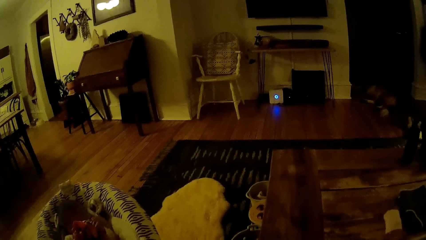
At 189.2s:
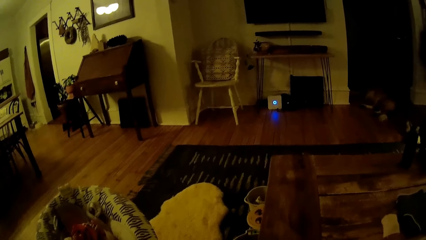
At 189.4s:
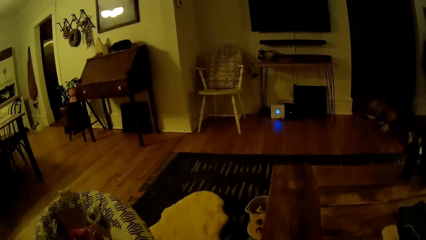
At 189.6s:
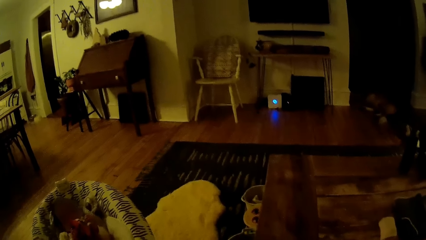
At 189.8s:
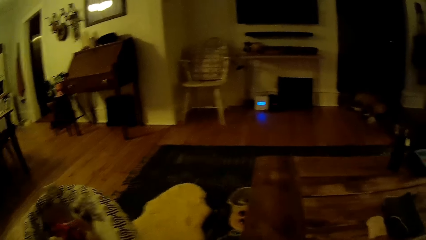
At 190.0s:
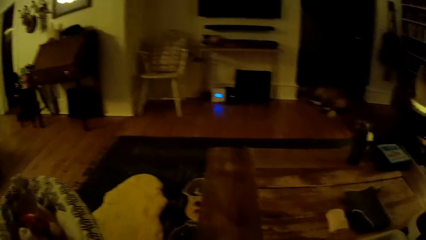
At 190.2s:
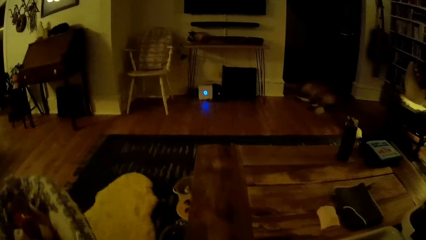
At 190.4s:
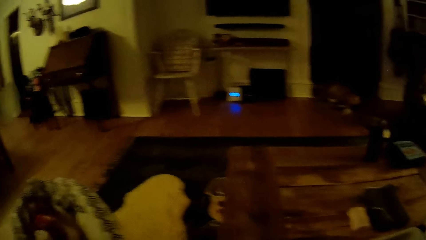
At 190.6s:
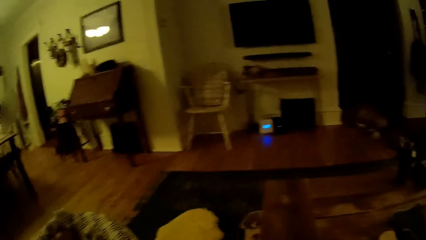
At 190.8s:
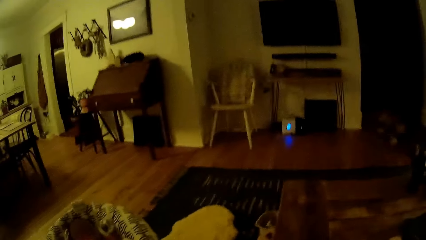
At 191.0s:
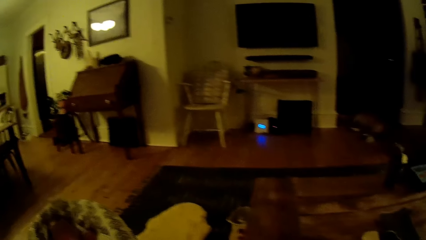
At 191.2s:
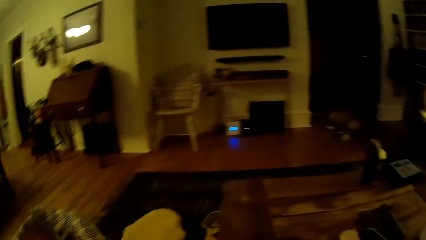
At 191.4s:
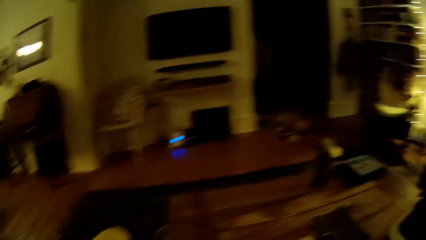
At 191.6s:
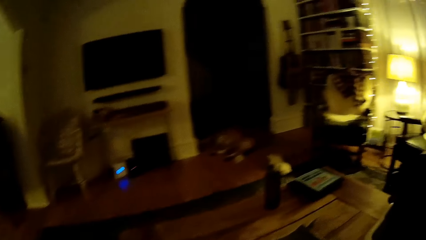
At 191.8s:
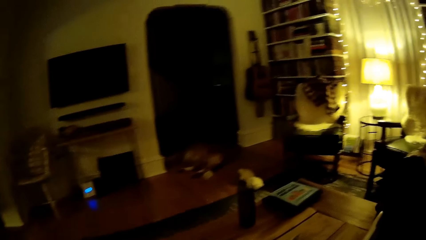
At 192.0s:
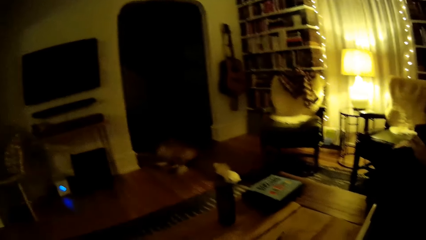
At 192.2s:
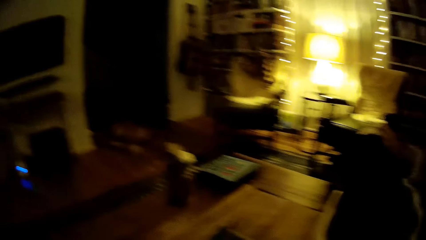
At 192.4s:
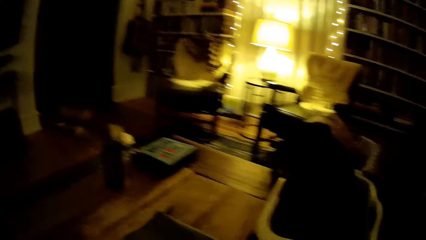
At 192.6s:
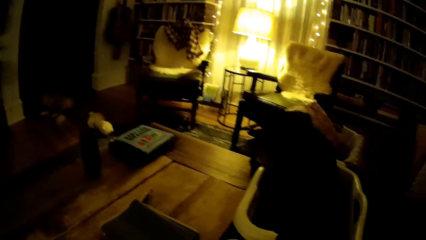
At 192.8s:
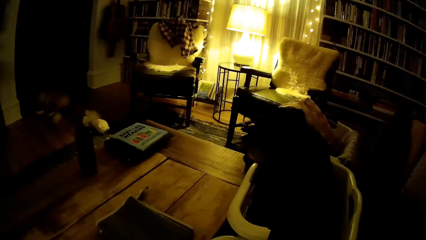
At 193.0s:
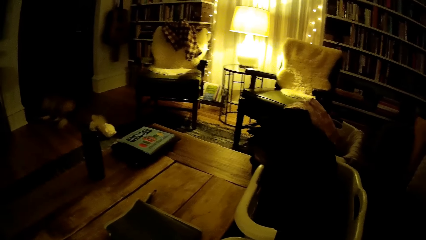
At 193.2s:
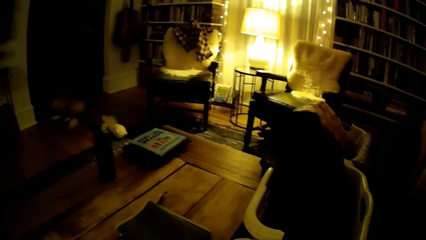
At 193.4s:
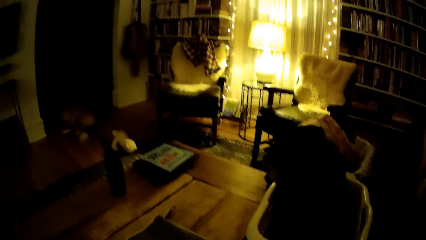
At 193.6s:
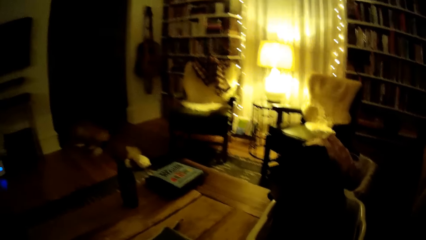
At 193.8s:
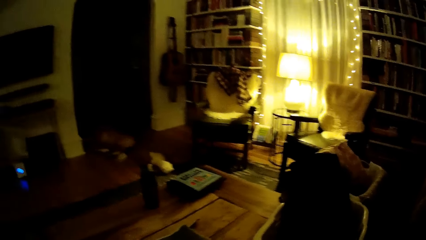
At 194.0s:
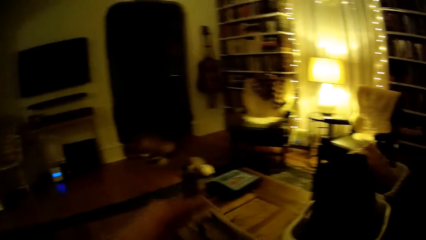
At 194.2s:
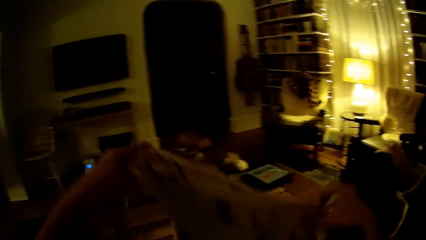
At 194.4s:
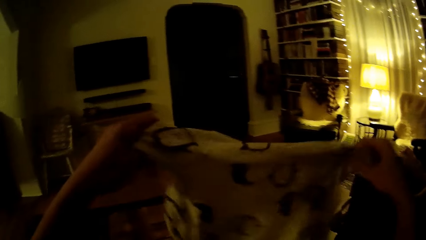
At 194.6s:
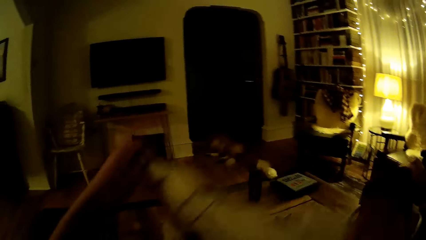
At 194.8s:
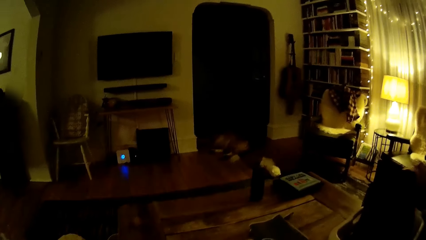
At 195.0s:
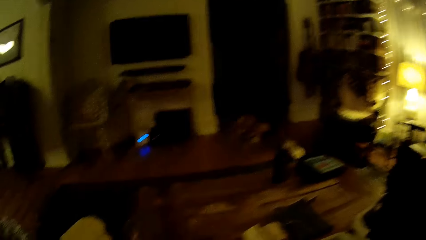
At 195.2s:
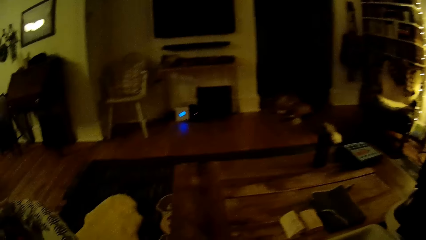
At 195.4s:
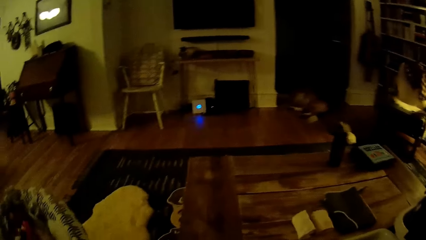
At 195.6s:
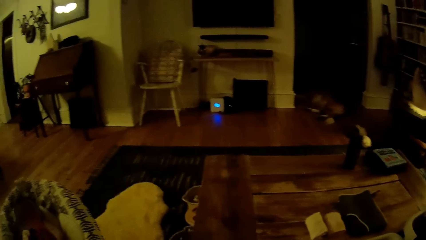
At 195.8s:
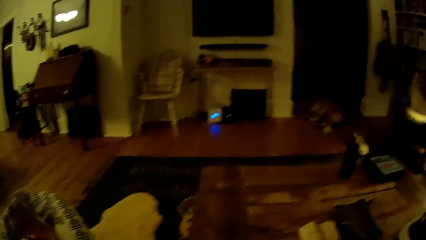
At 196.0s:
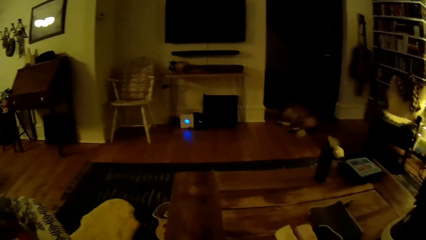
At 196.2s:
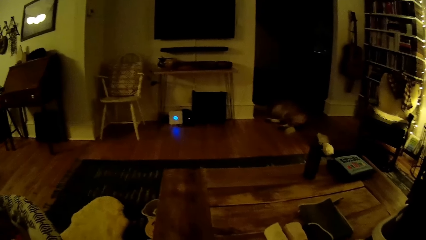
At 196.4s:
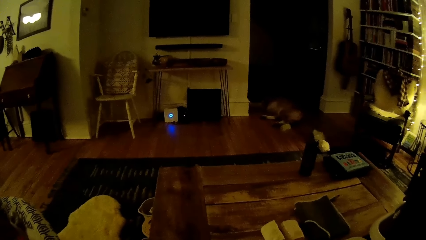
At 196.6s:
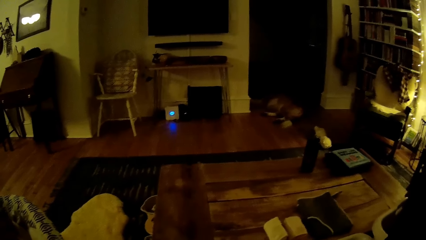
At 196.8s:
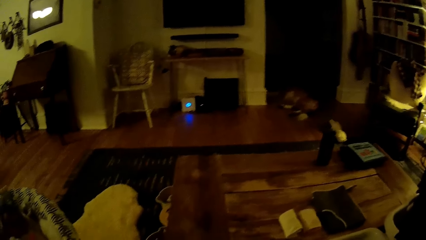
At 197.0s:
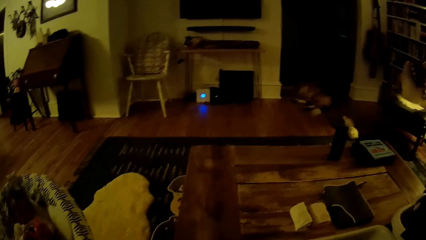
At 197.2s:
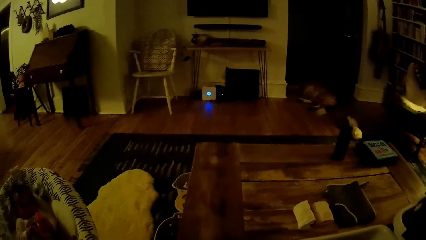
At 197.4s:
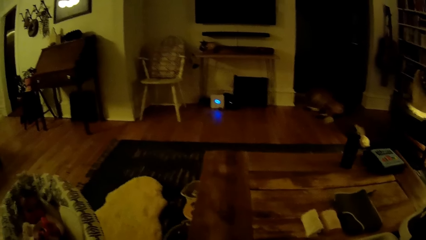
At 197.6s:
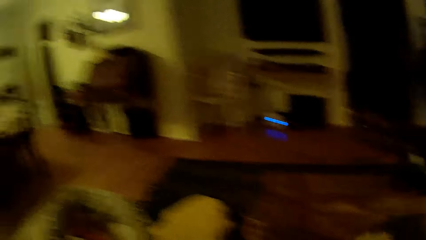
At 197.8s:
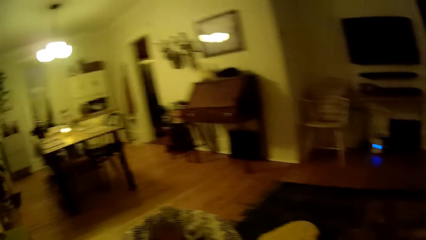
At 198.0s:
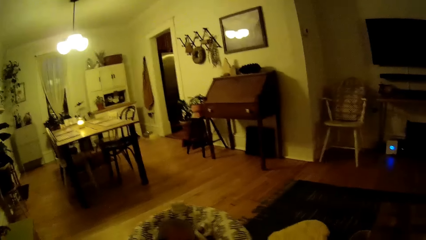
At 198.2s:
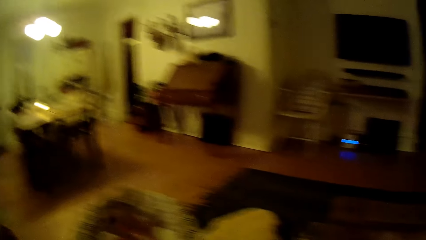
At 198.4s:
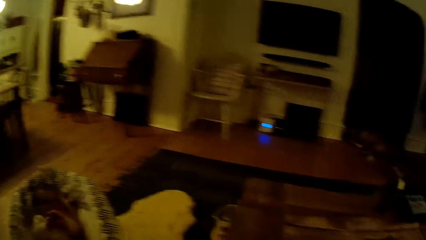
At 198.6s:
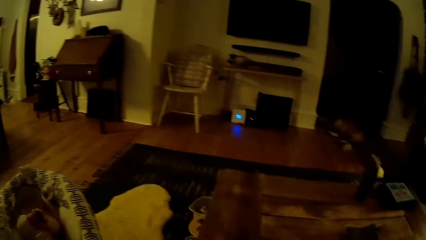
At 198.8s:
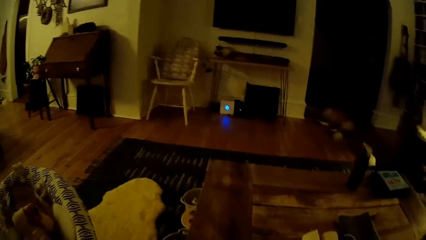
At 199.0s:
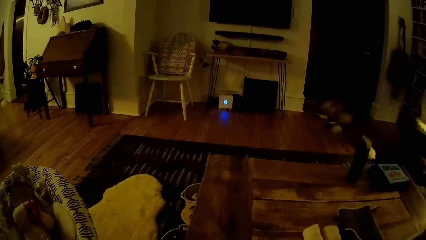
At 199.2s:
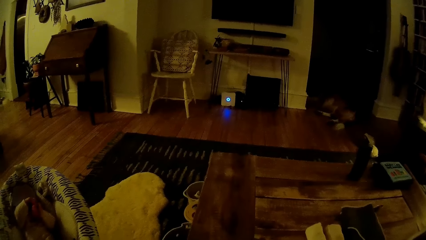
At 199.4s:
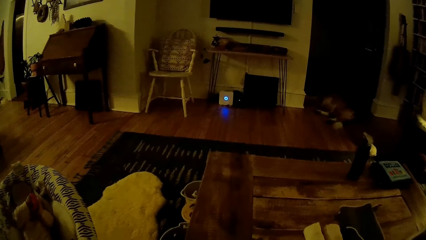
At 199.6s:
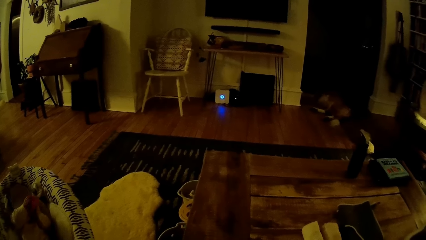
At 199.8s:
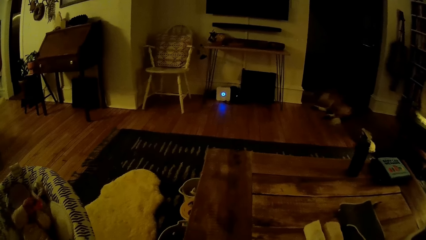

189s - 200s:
The camera wearer folds a spotted baby romper with her hands.

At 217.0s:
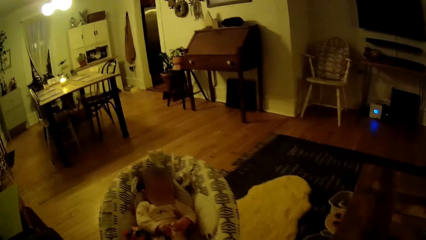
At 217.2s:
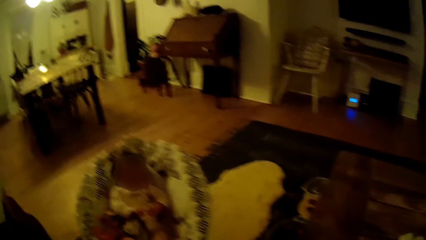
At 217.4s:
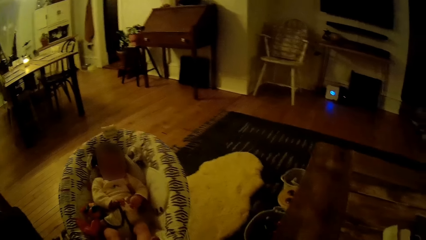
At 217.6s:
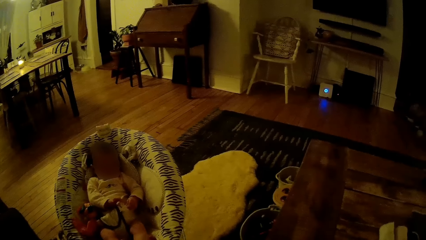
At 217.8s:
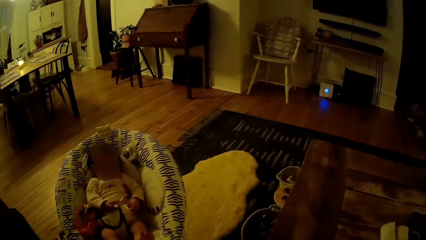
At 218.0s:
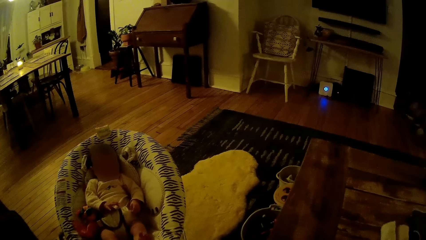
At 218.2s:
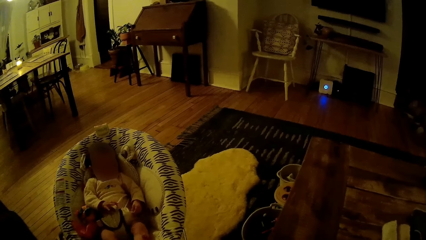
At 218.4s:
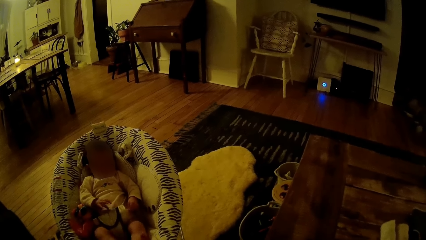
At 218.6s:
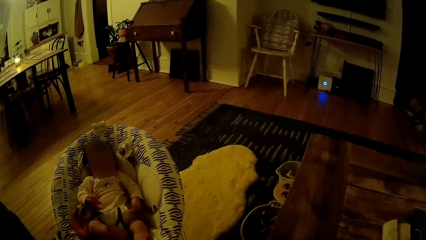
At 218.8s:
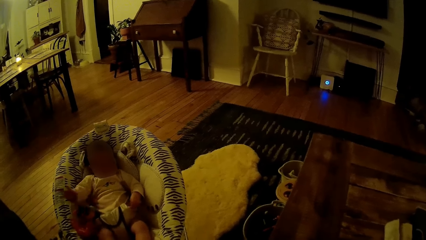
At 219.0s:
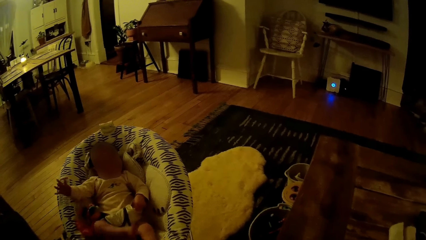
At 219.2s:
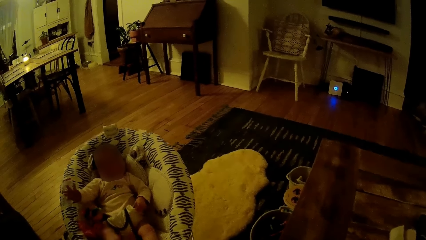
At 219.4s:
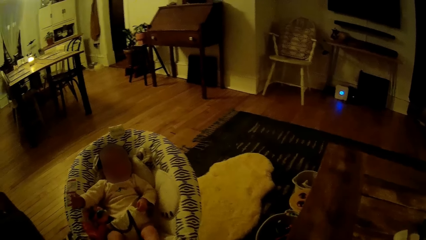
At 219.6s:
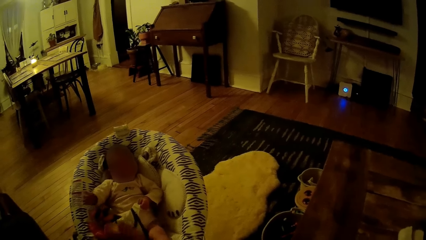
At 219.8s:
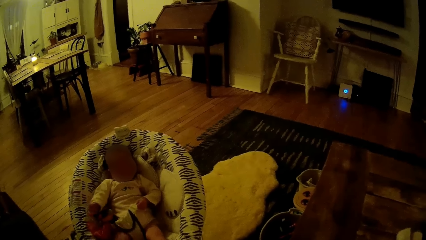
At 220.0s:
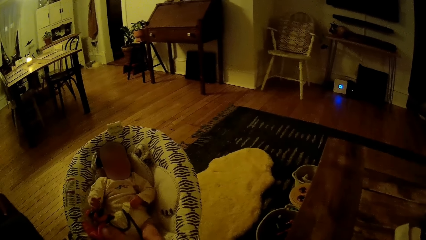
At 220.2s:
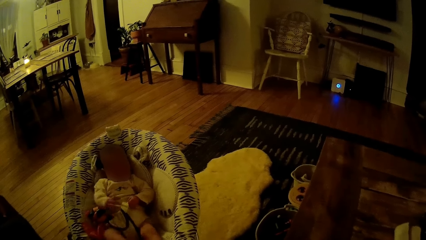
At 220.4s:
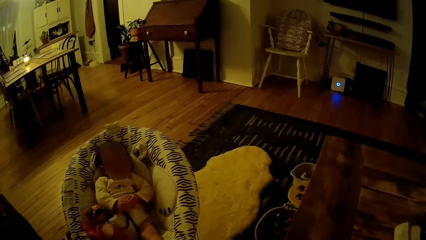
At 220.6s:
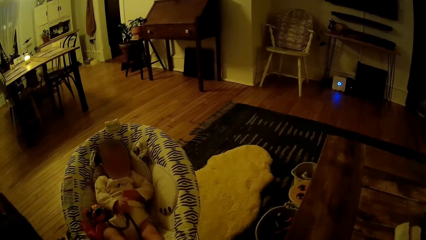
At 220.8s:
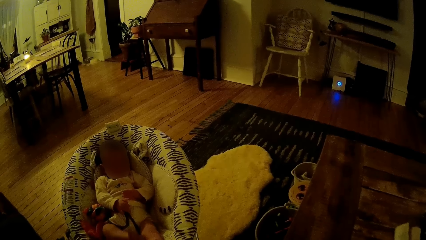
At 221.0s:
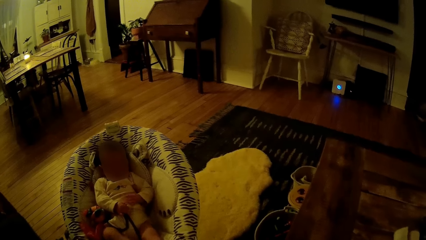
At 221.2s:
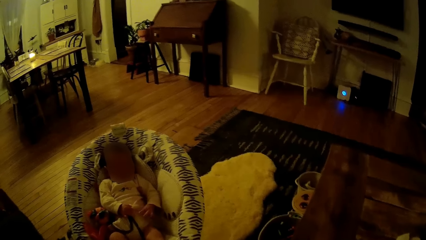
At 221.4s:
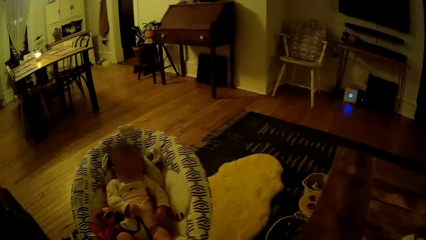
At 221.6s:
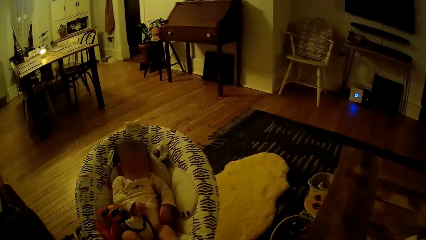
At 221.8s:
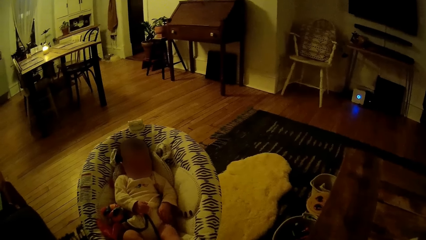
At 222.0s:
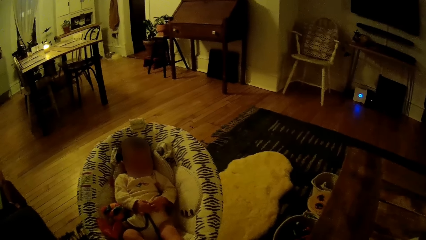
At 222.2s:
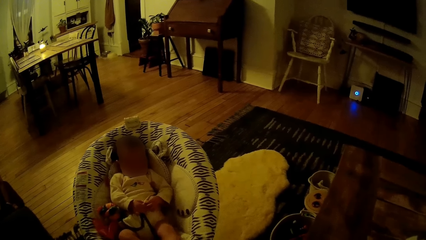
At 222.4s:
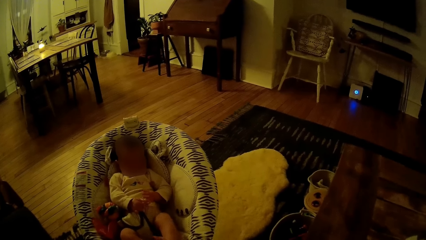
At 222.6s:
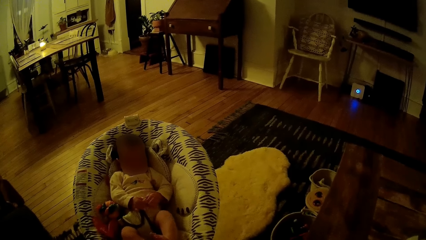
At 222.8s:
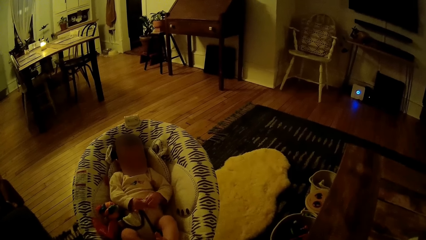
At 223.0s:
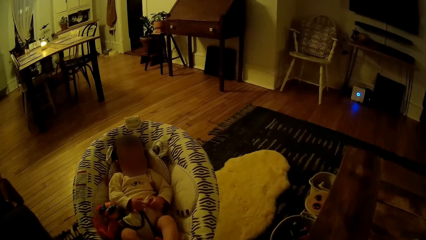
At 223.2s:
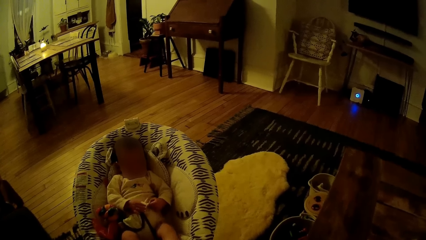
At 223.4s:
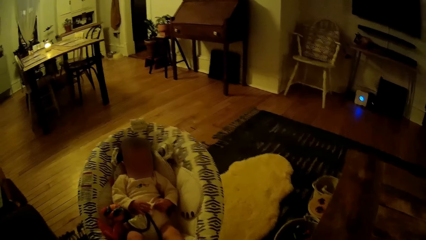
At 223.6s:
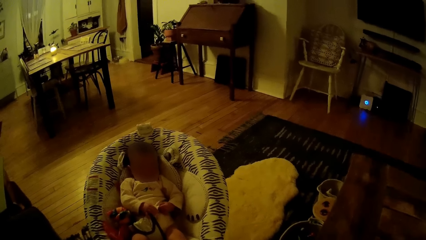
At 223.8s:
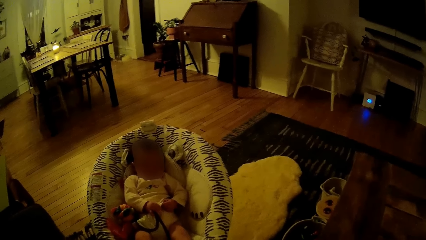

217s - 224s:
The camera wearer holds a baby.
